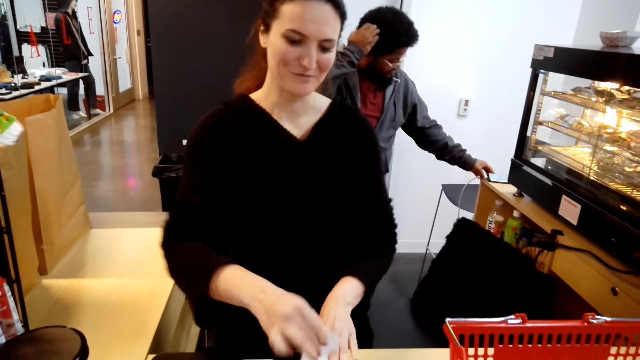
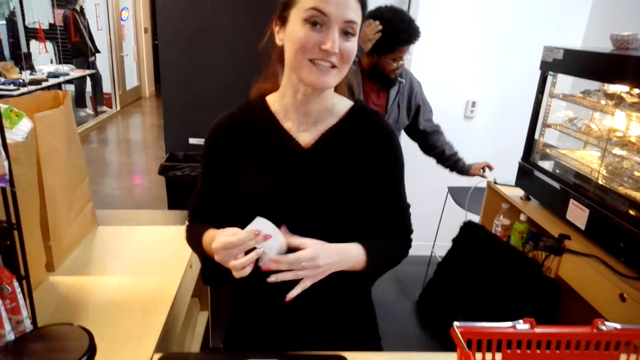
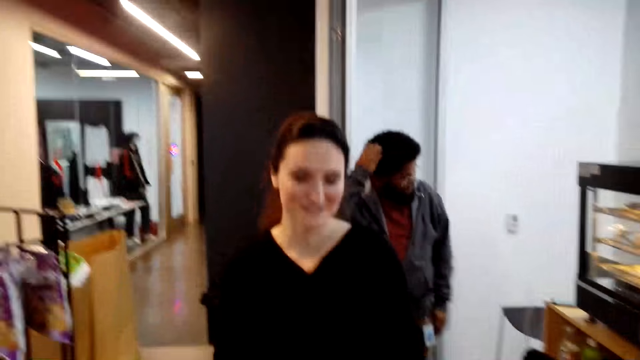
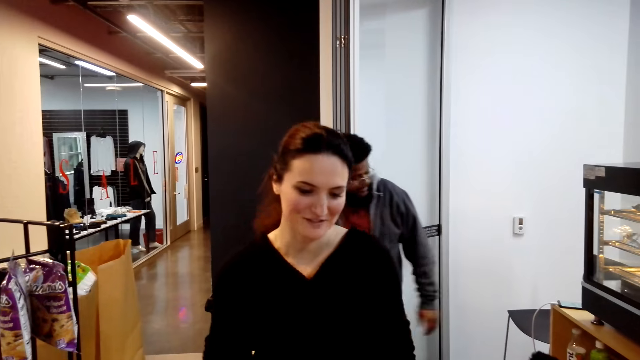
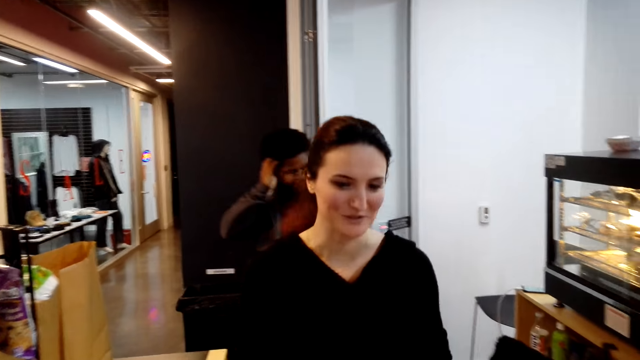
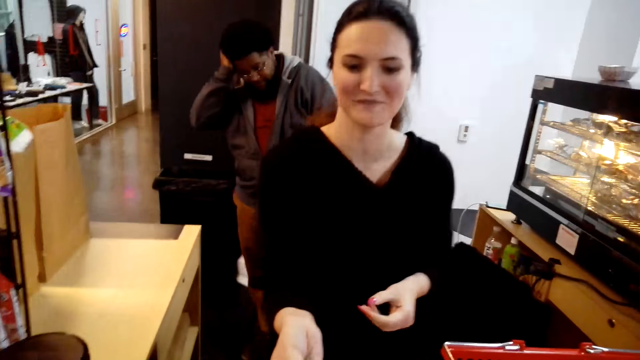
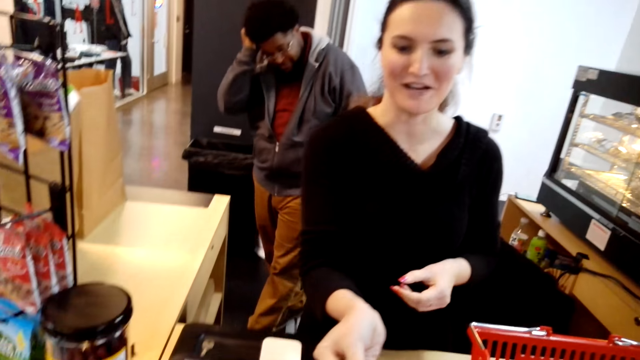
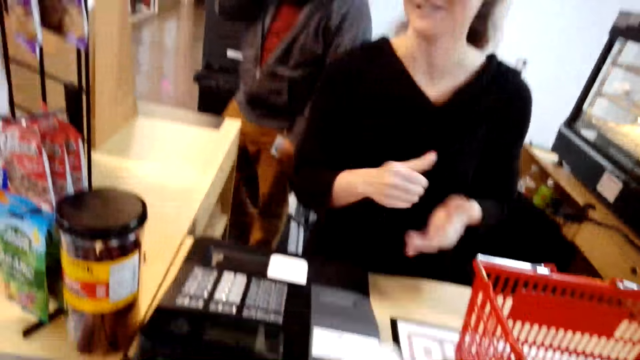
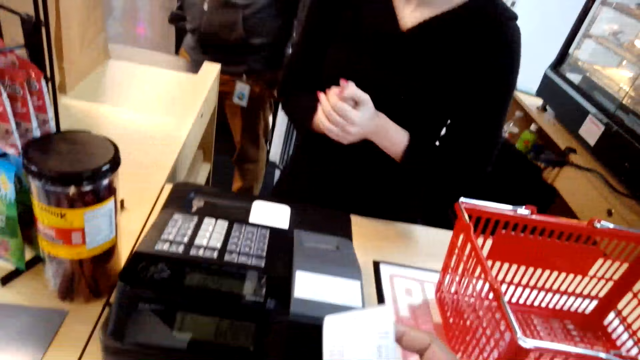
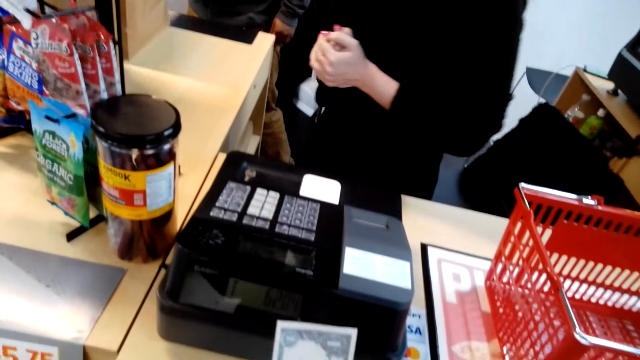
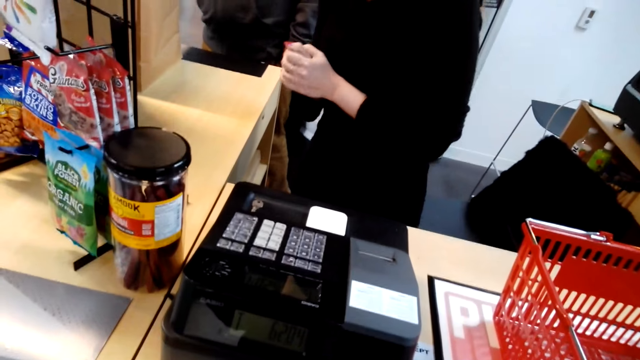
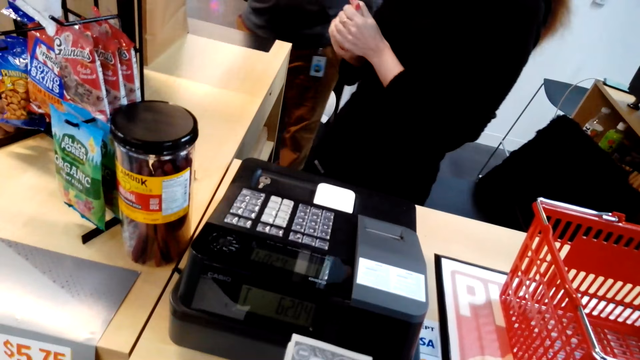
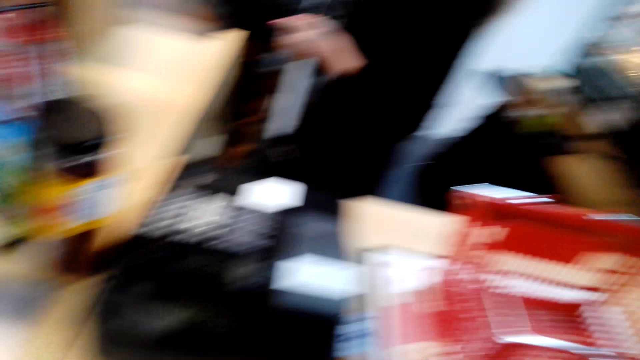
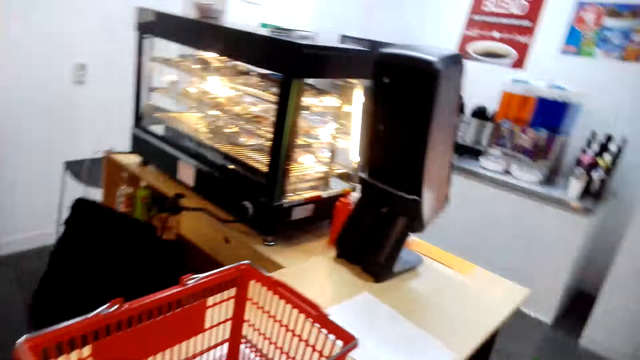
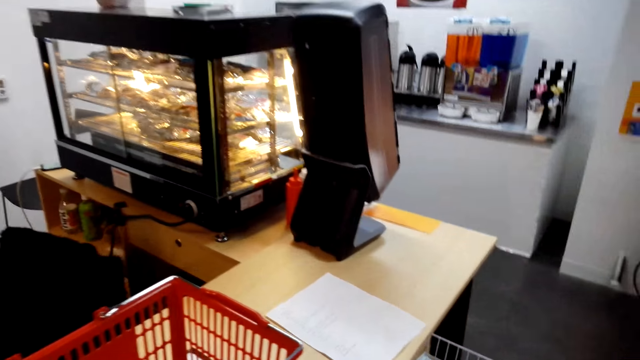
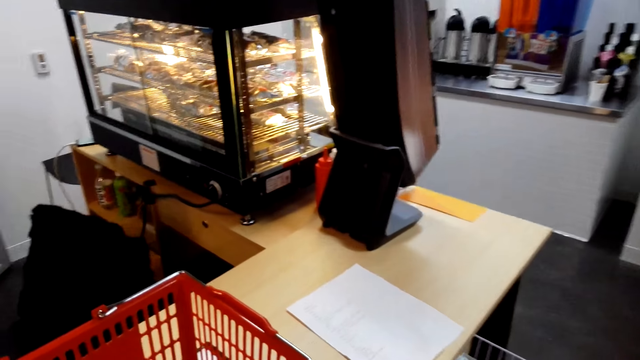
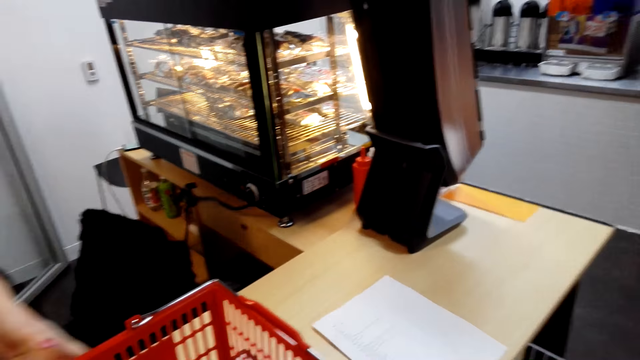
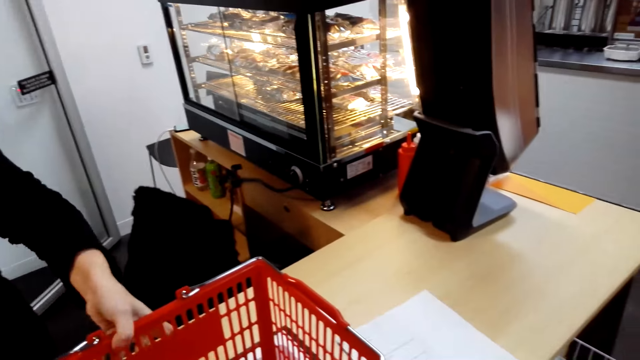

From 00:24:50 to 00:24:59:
The cashier gives the camera wearer a receipt. The camera wearer dialogues to the cashier.

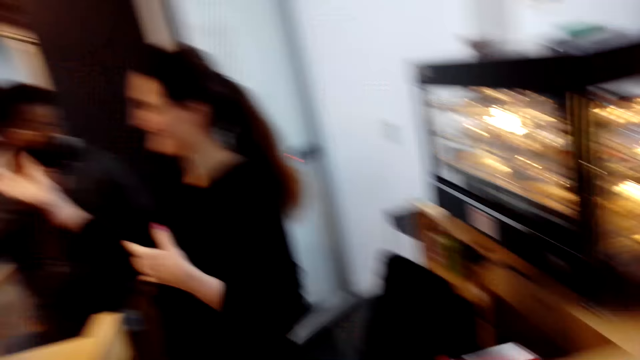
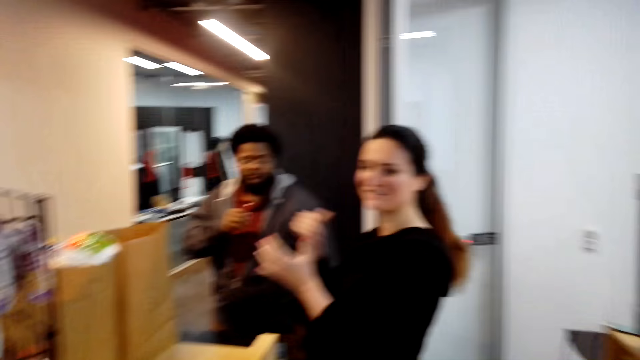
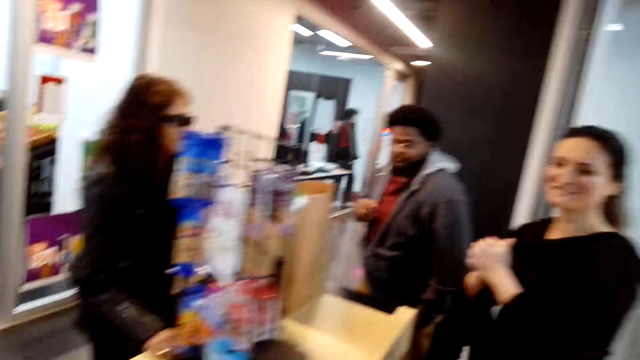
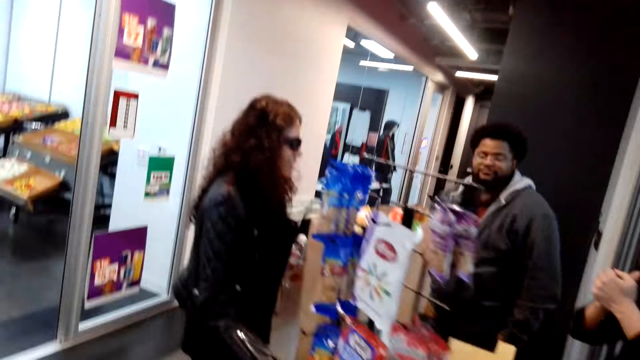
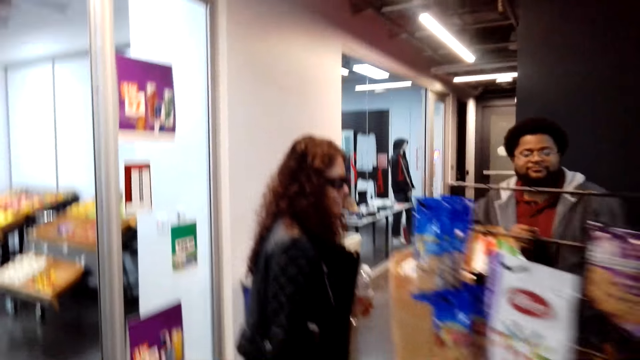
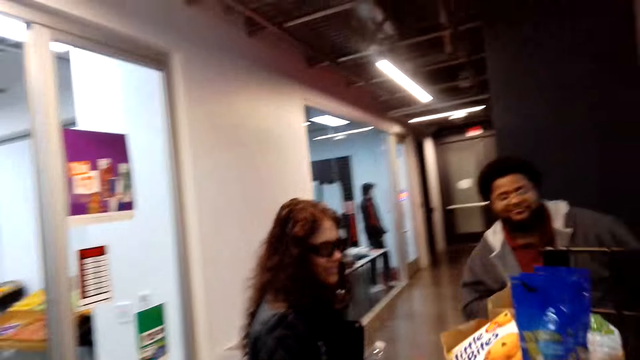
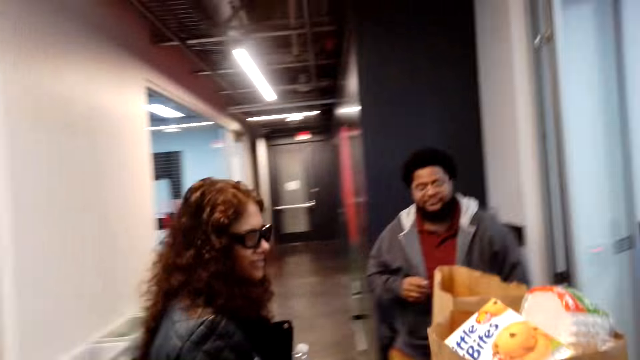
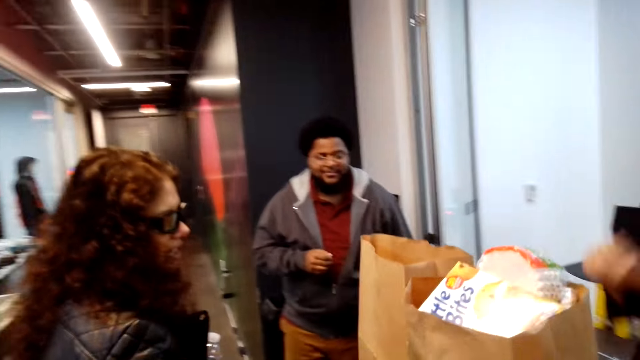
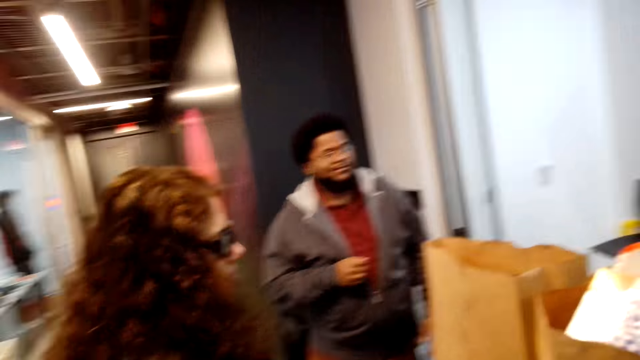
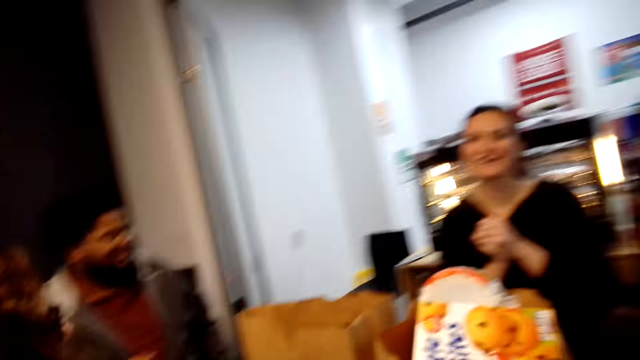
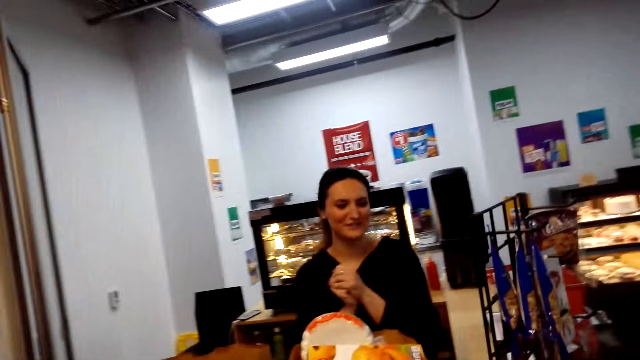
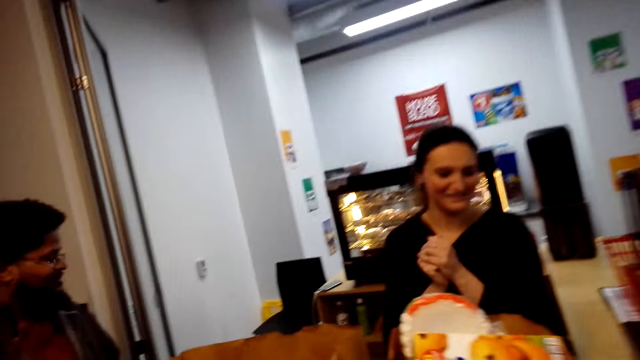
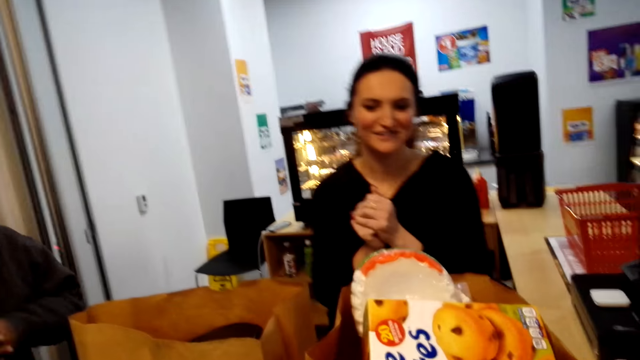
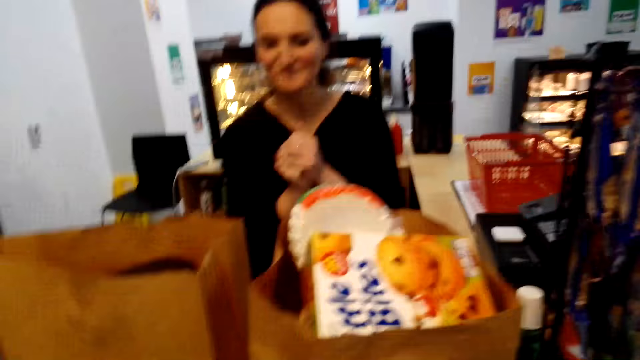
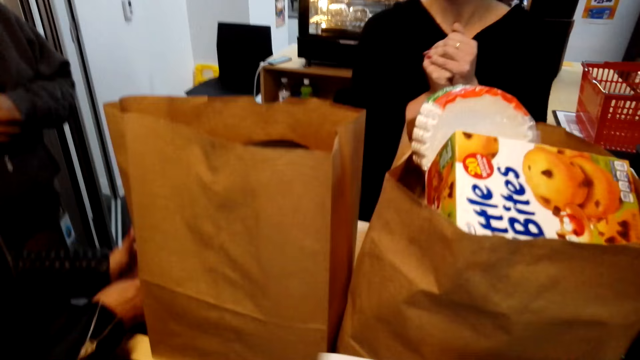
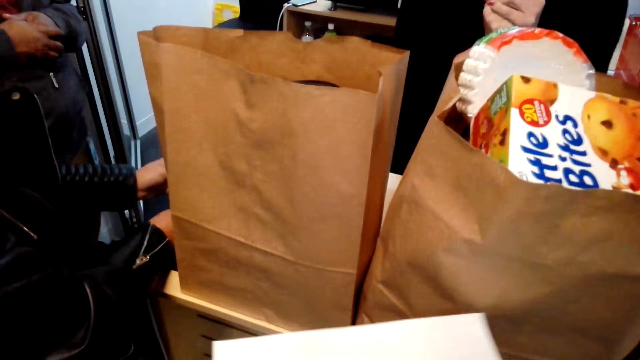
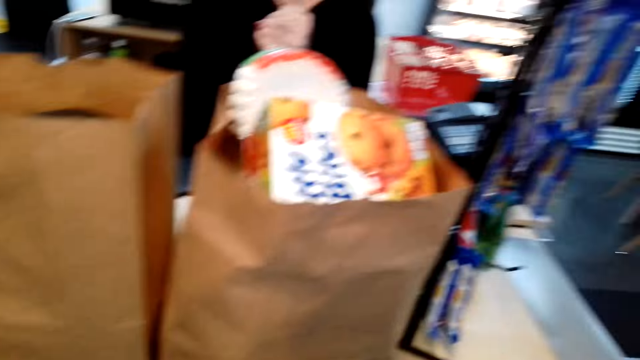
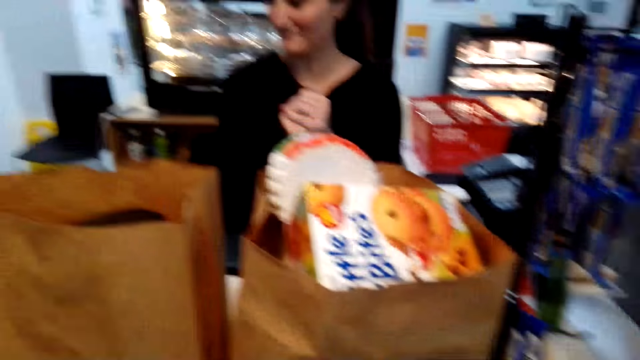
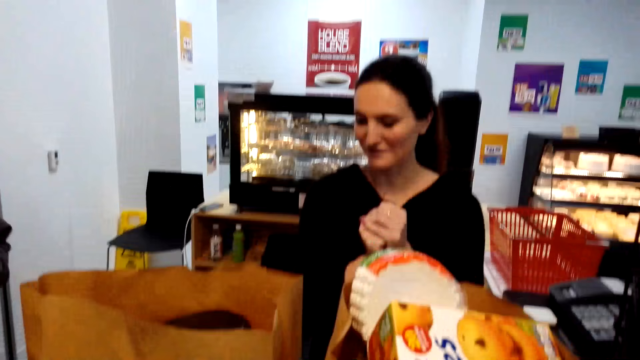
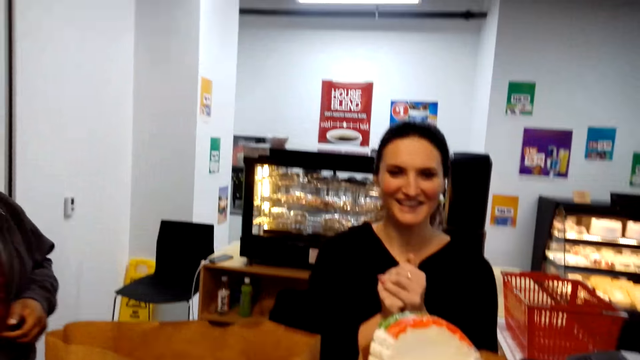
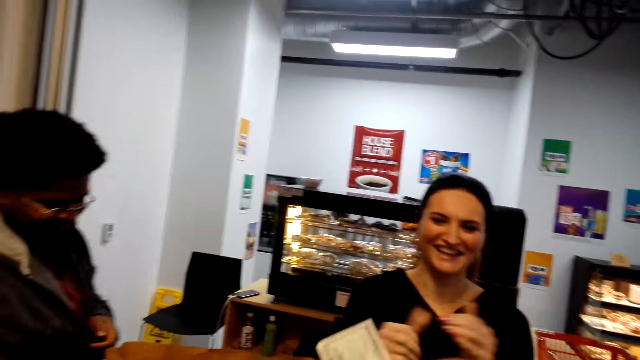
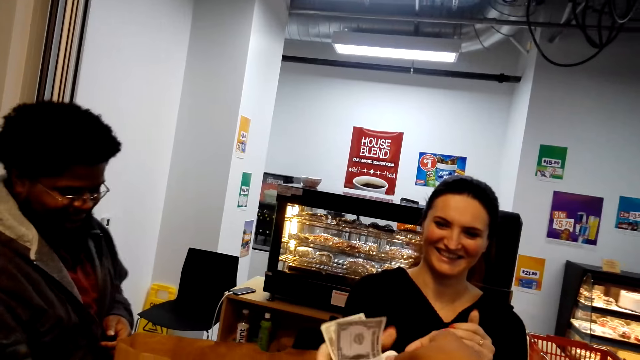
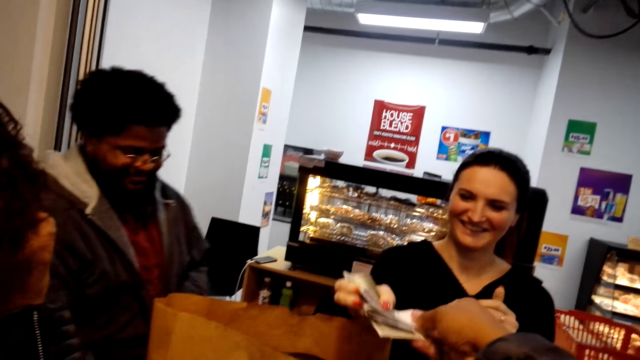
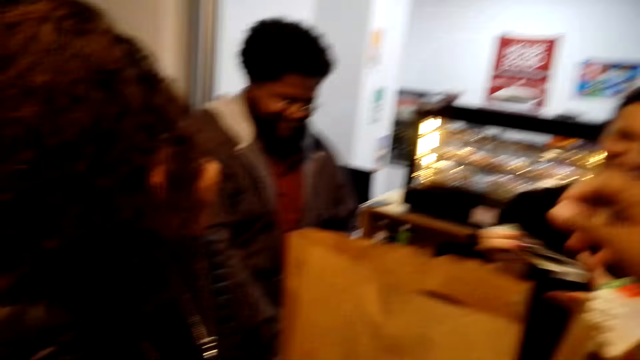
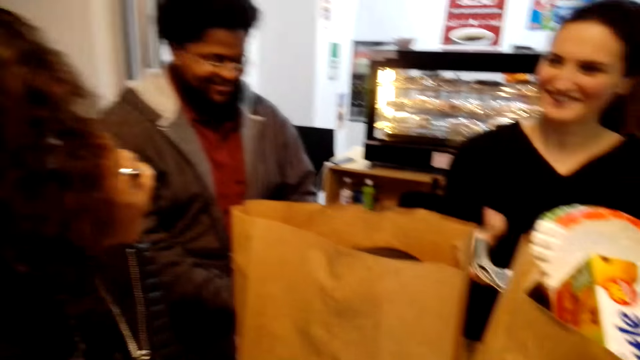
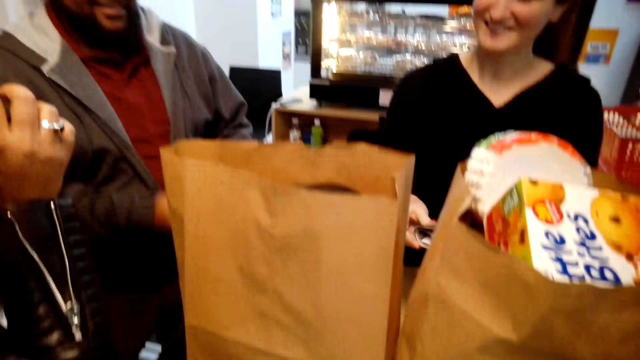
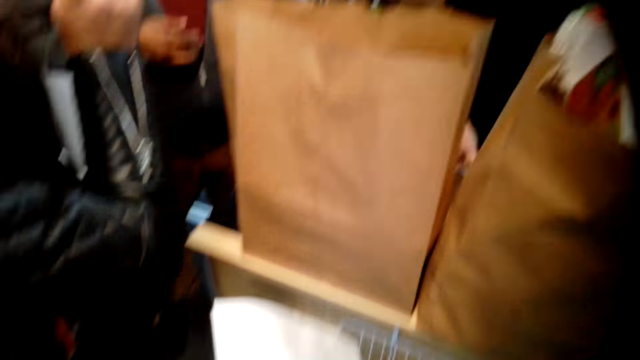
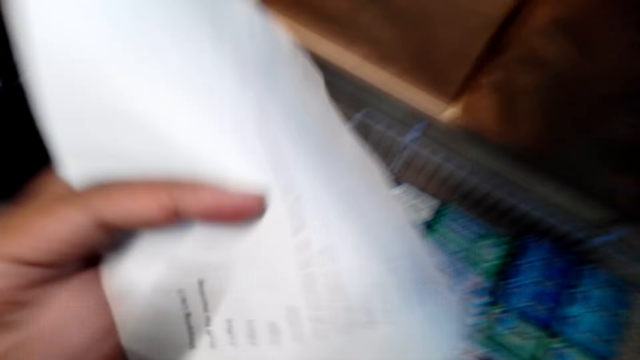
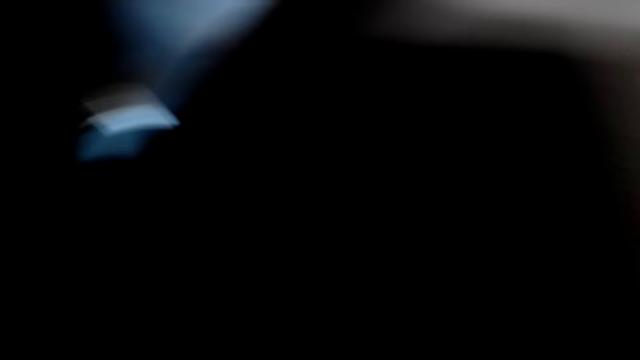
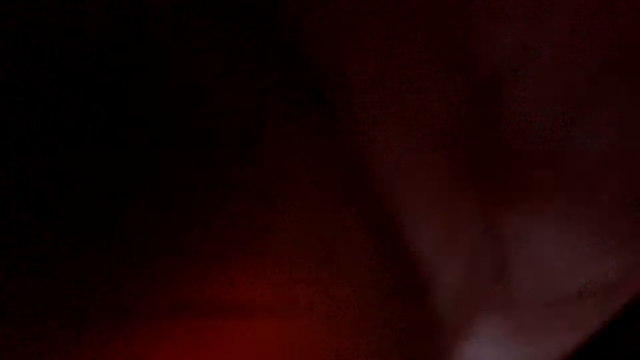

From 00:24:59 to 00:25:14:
The camera wearer walks around the supermarket. They dialogue to a cashier. They give the cashier something.
